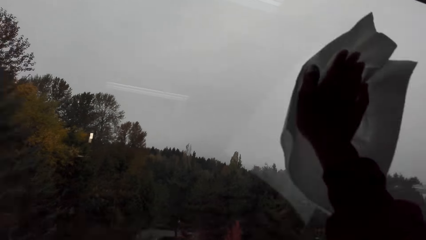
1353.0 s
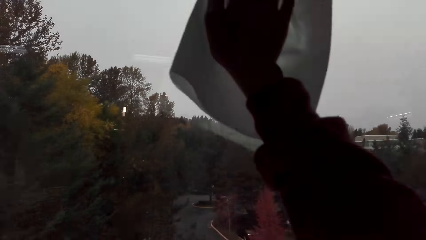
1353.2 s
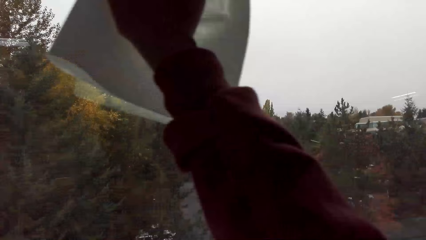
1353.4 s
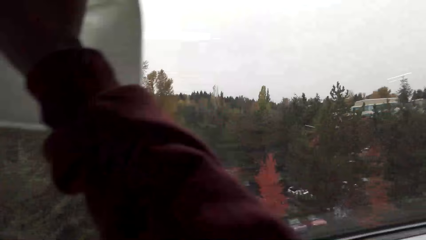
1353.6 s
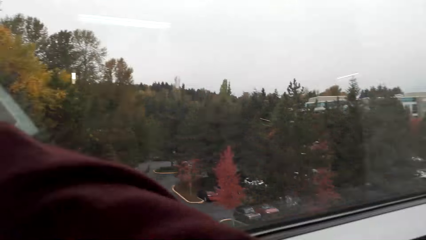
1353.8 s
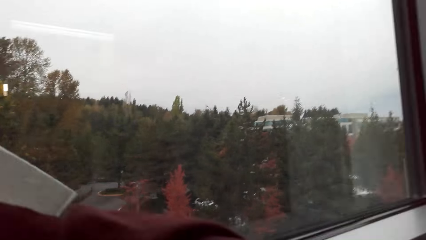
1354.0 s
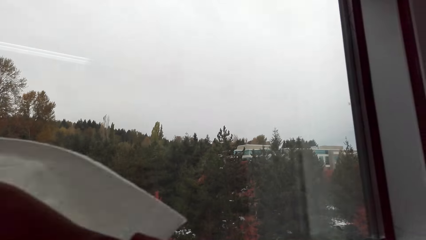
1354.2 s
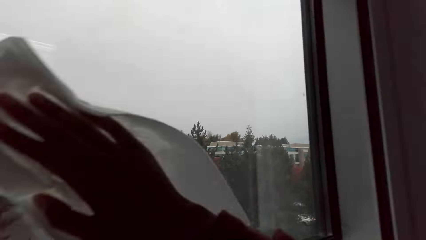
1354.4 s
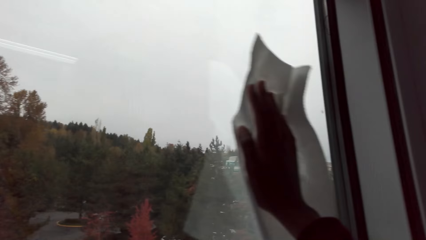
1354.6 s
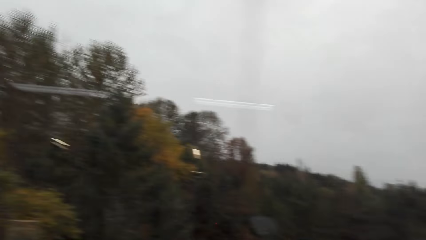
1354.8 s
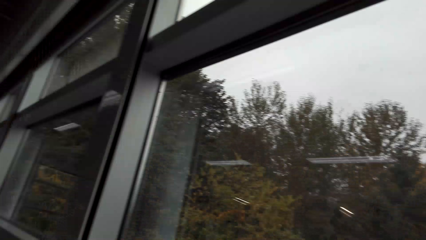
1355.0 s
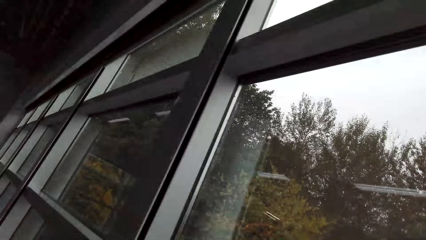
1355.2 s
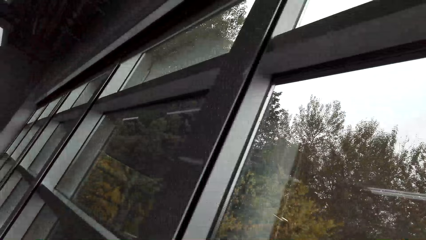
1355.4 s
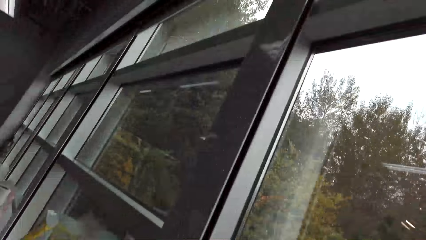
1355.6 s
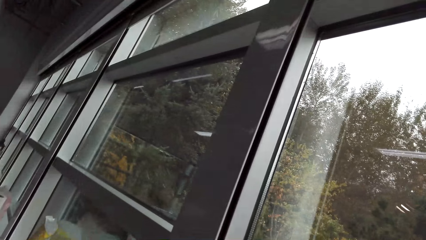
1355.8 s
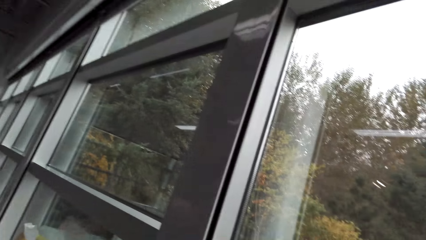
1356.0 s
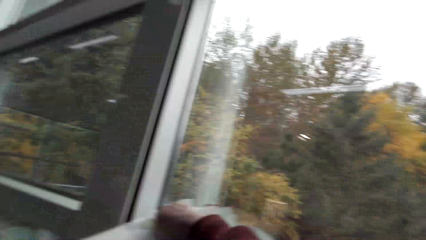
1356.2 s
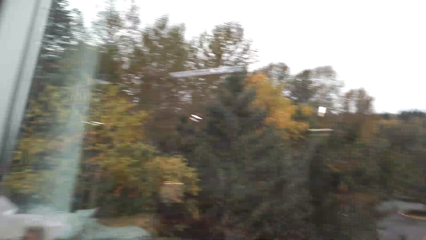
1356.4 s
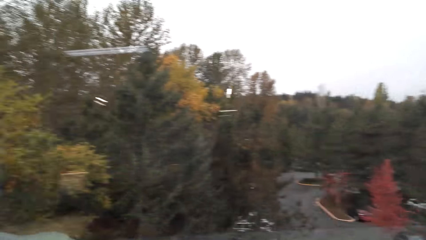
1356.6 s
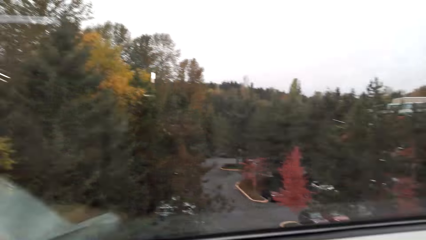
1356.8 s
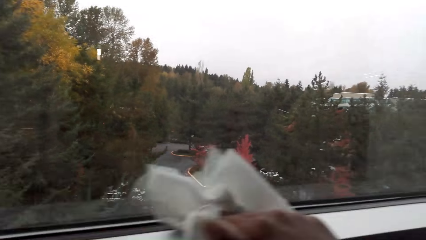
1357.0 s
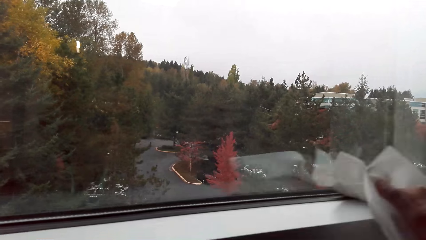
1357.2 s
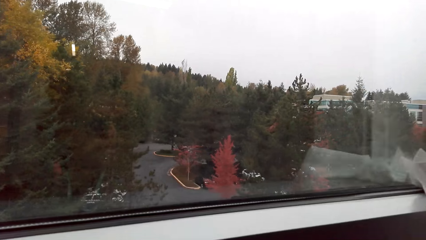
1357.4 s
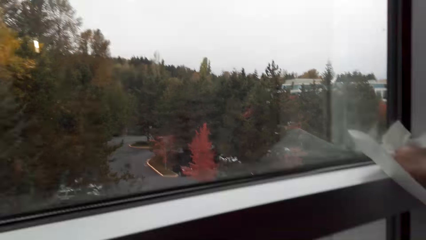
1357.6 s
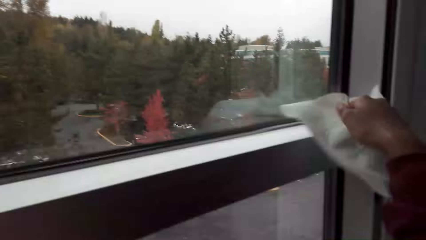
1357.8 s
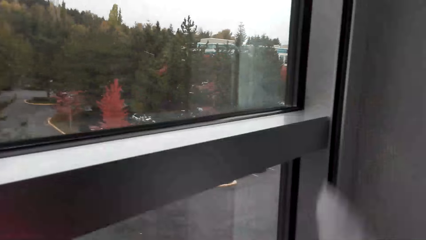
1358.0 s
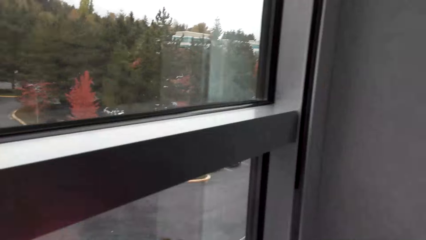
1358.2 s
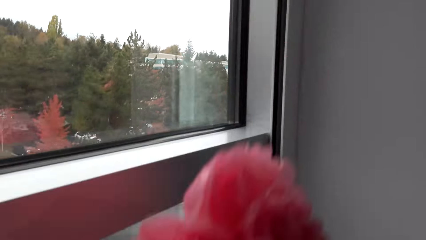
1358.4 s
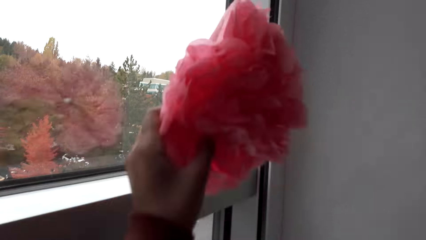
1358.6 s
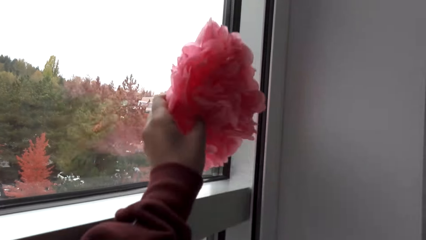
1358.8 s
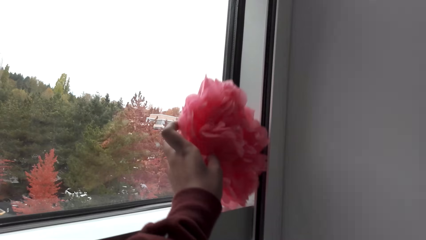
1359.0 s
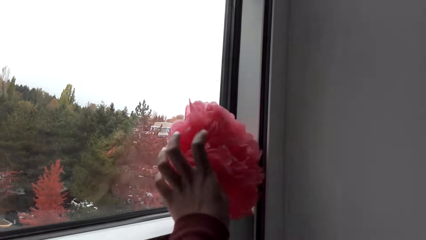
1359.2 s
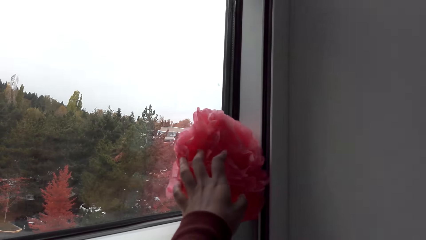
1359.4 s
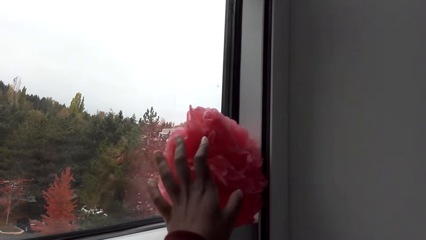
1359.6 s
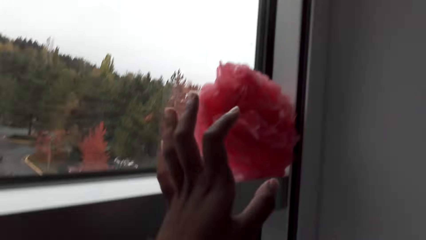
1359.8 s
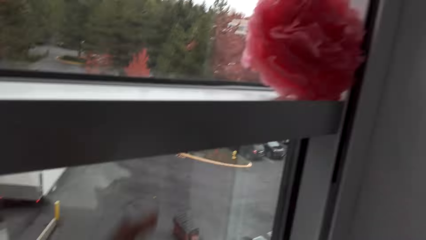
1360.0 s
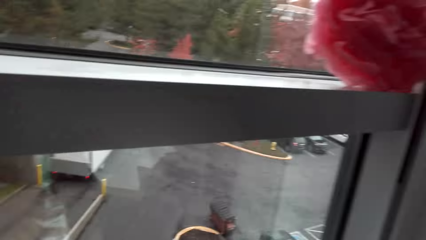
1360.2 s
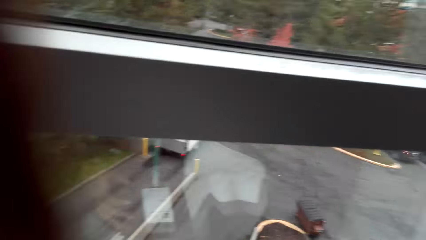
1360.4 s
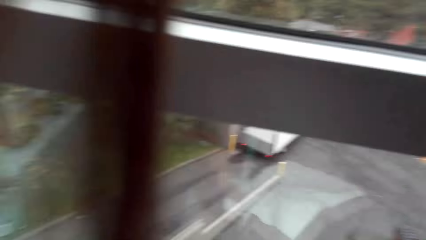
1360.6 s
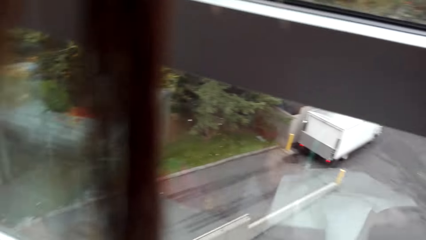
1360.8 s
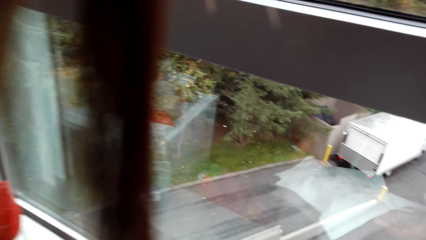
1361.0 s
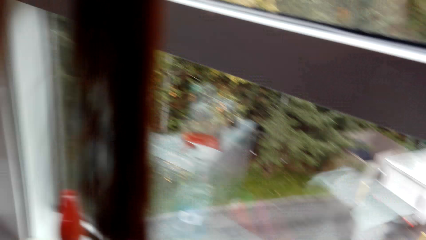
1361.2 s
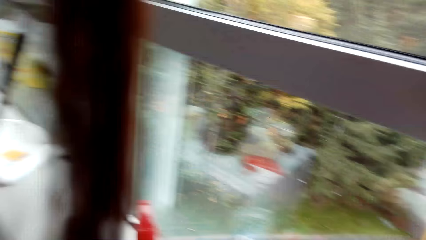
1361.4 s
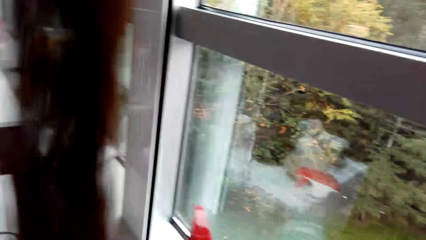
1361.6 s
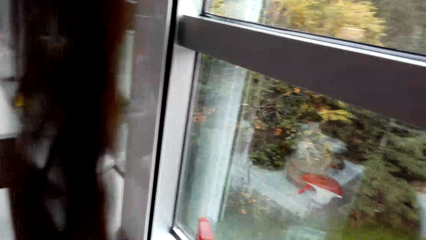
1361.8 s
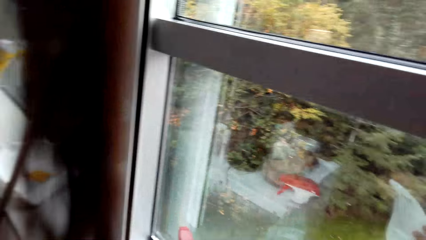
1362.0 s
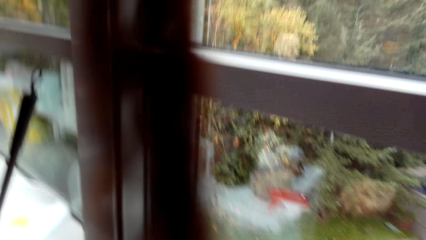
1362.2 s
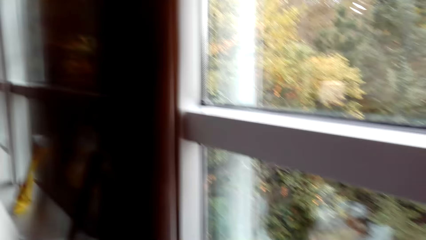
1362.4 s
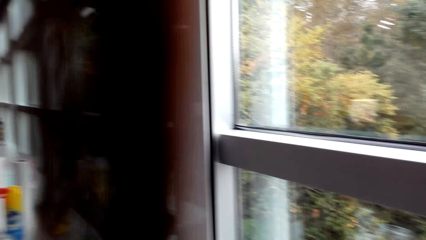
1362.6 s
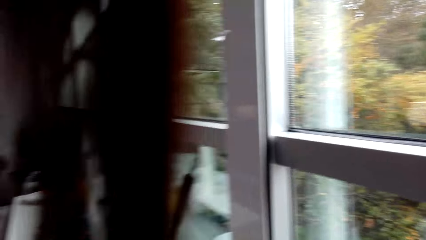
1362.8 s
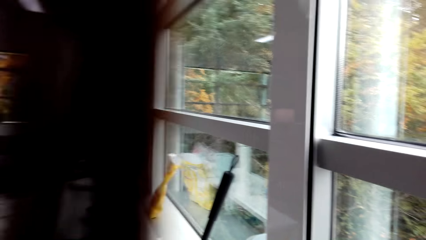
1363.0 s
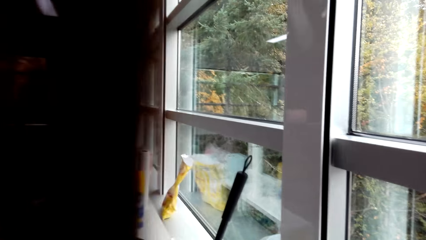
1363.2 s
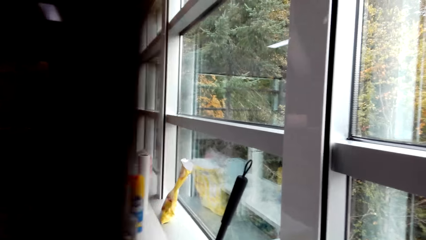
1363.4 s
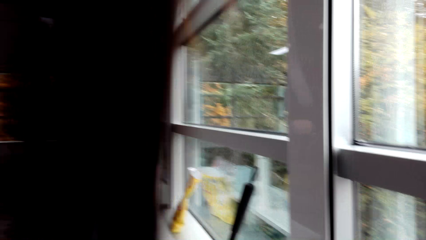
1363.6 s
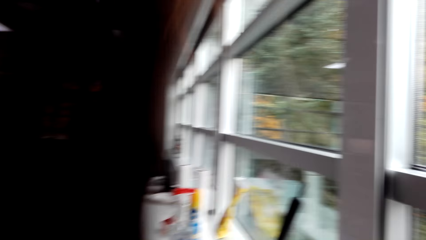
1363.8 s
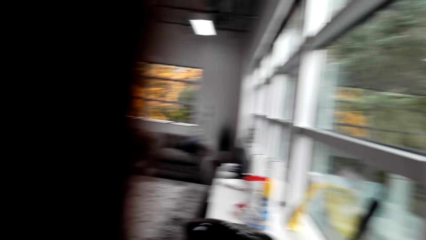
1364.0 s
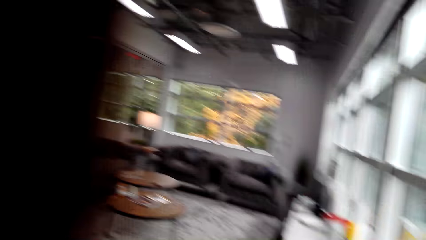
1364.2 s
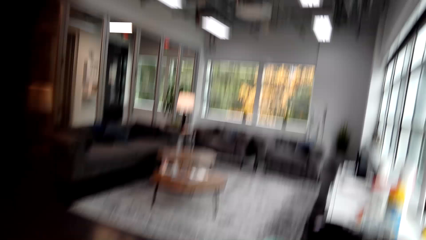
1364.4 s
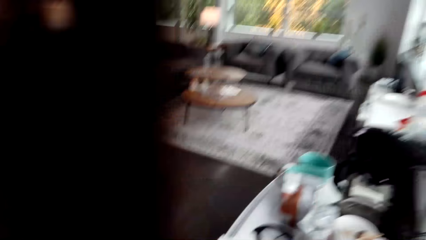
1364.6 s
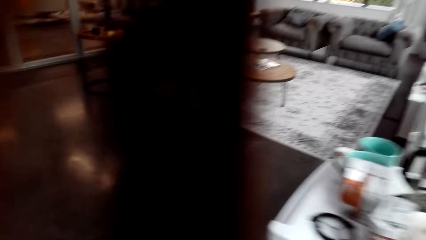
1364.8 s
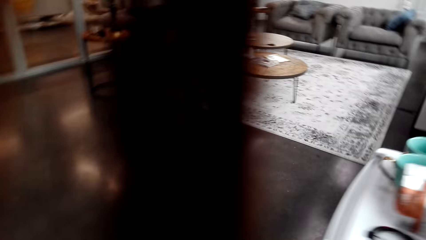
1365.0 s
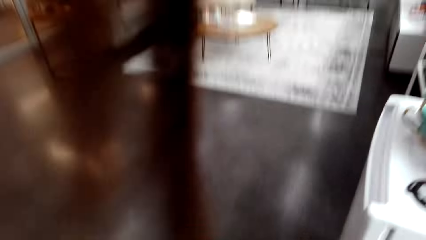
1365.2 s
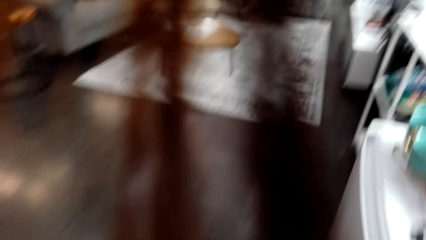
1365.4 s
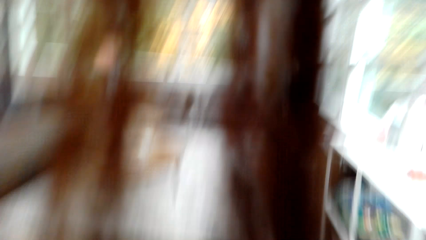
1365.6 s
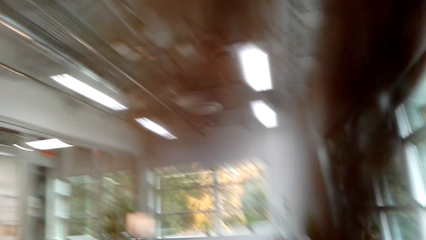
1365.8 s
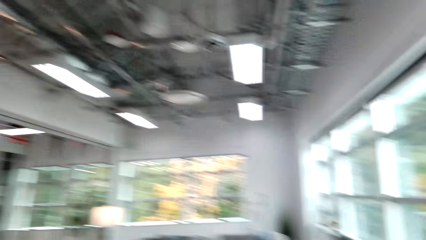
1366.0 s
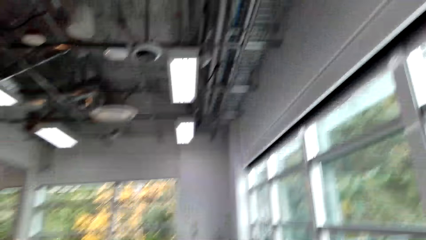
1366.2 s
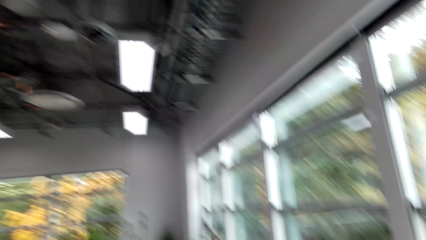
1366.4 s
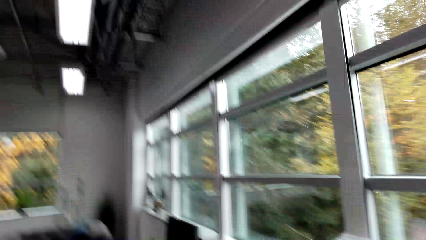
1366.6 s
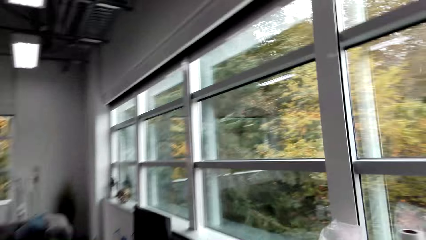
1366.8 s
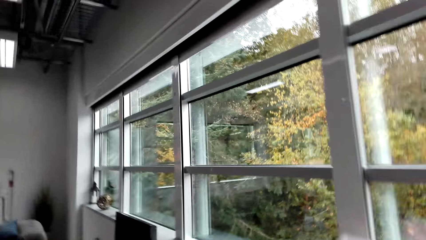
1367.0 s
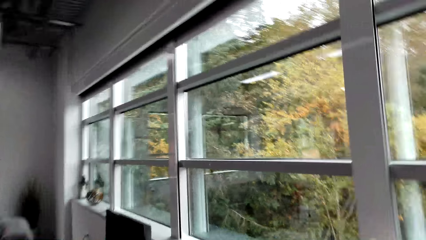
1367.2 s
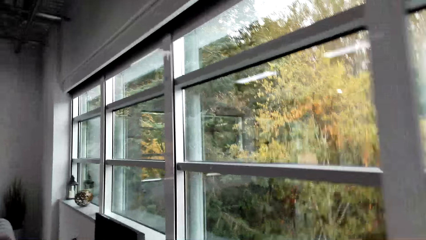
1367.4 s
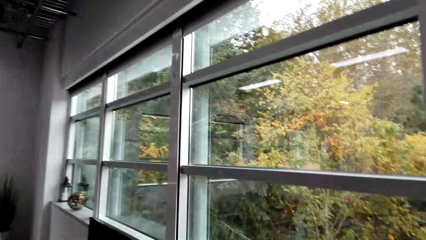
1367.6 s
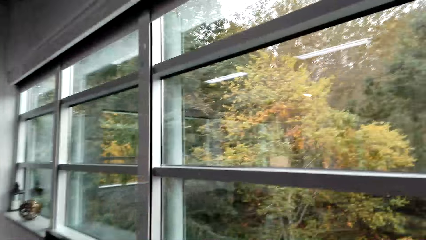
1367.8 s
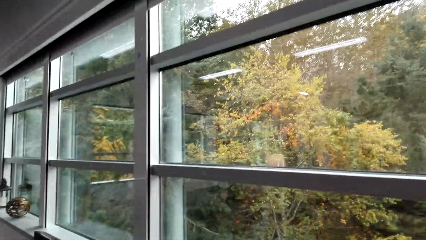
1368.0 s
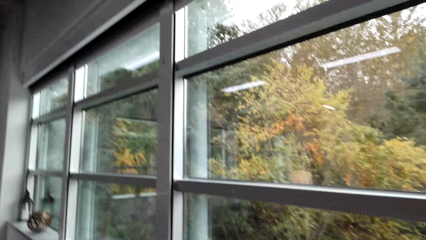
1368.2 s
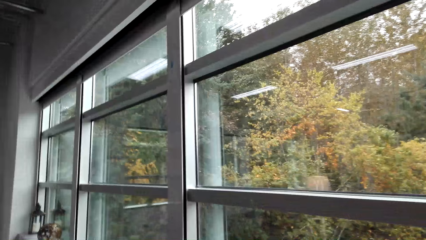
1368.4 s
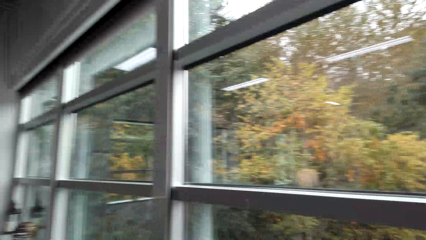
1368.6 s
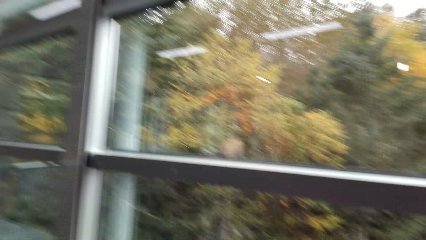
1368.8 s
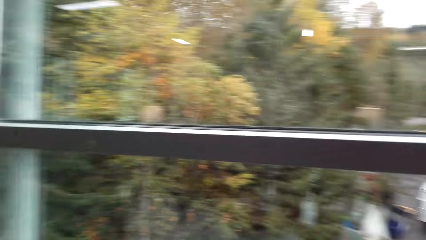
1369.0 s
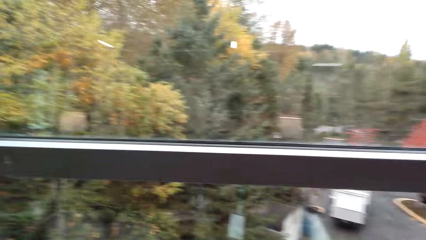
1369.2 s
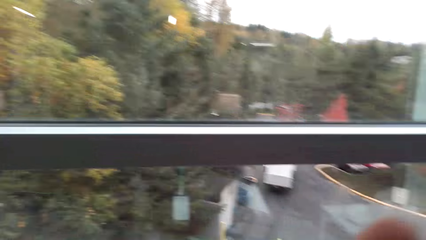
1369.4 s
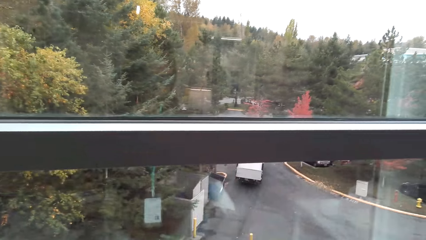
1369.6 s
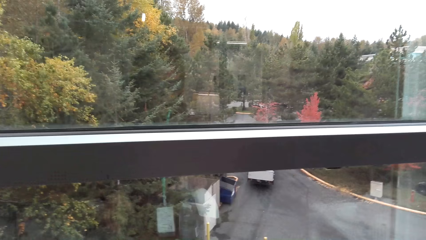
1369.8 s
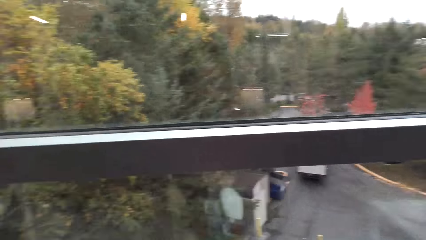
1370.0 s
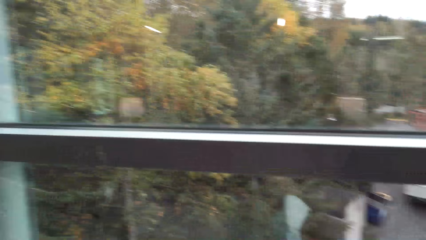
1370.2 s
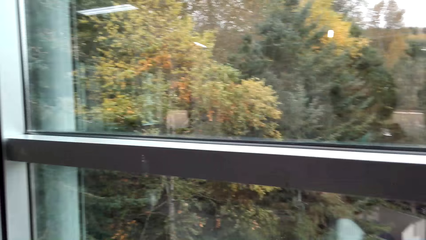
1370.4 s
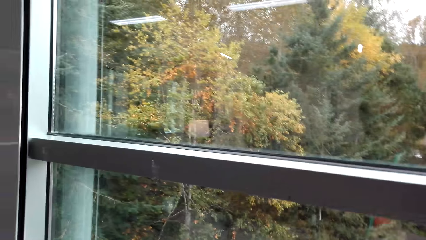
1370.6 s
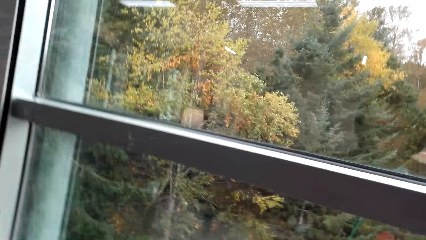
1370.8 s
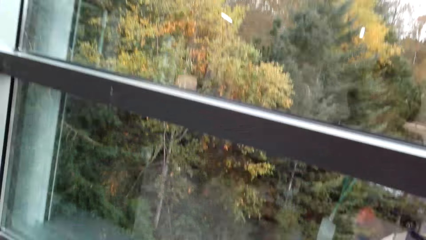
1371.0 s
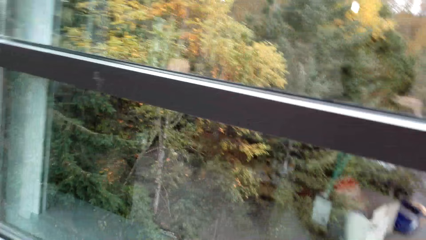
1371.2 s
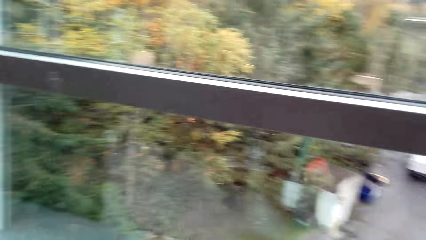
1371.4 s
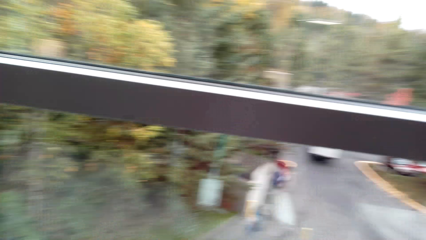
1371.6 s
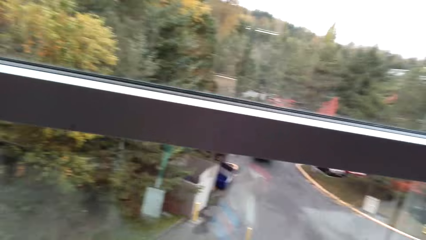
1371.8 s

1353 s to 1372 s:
The camera wearer places a decoration on the window. They turn around. They walk around. They walk around again. They stare at the window.
